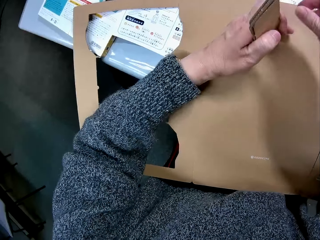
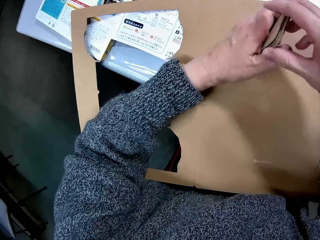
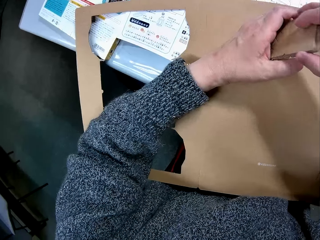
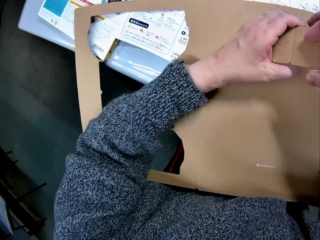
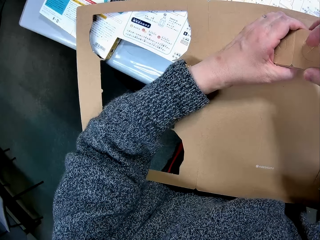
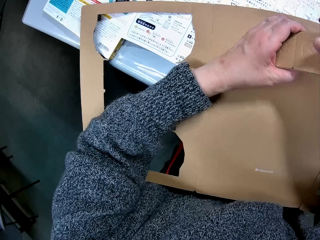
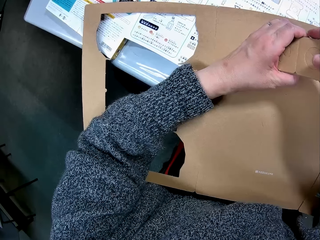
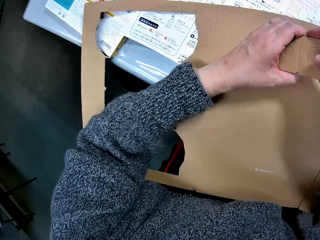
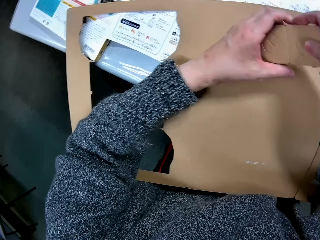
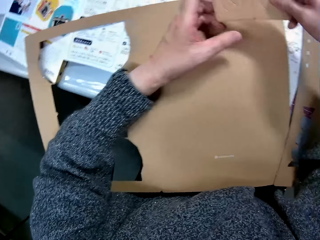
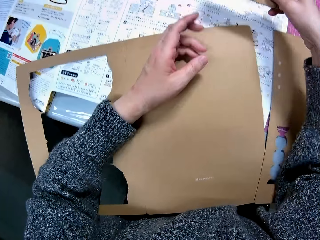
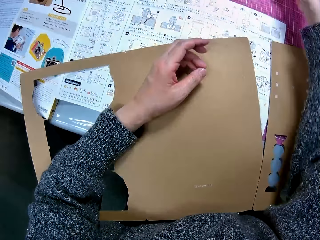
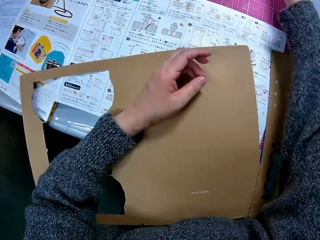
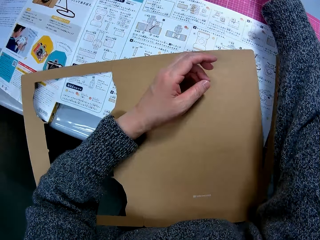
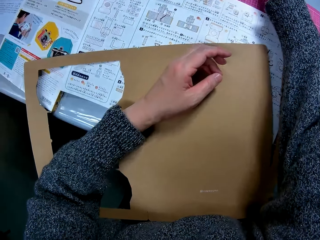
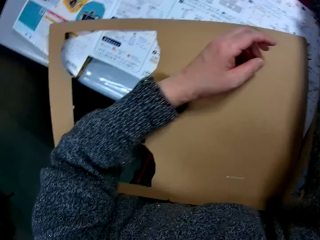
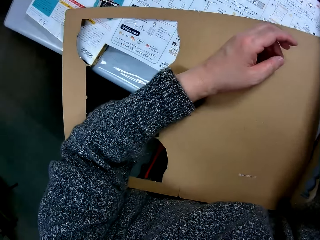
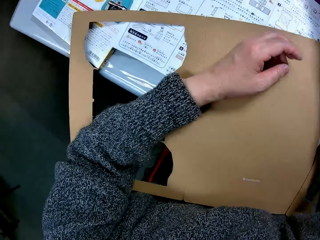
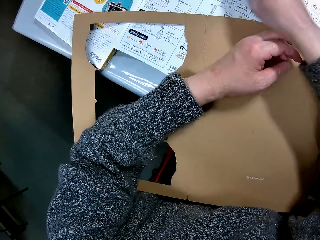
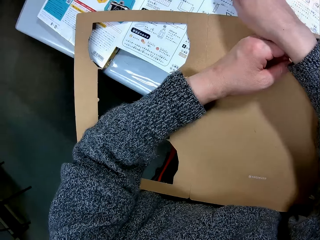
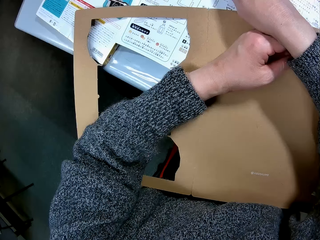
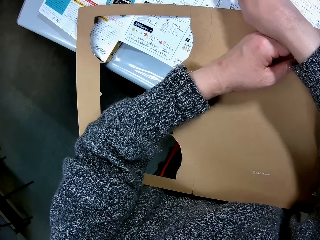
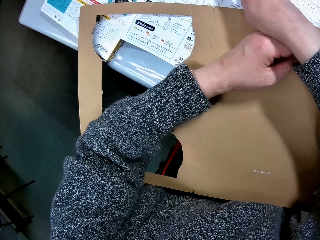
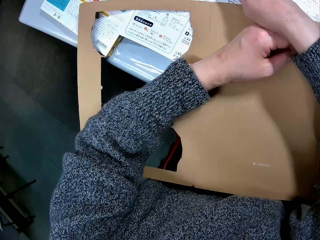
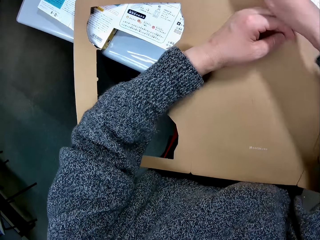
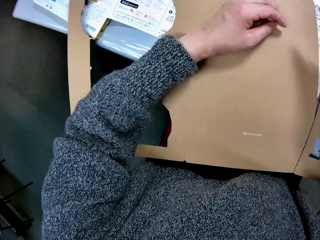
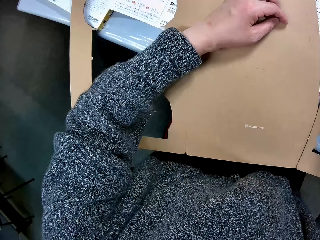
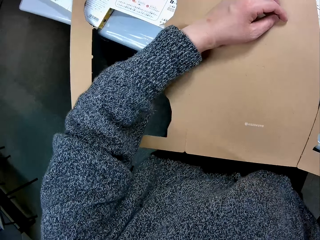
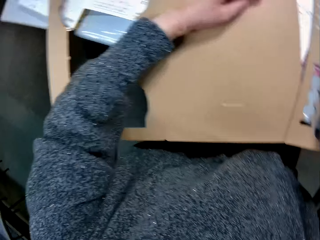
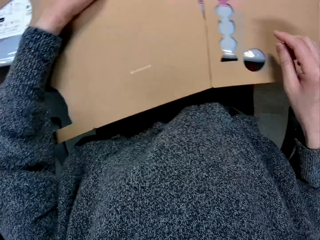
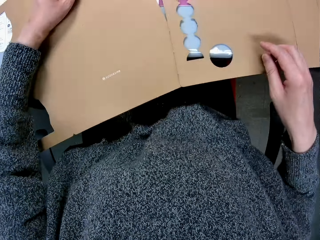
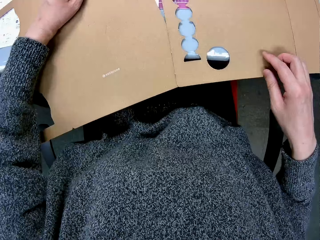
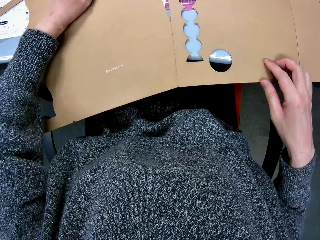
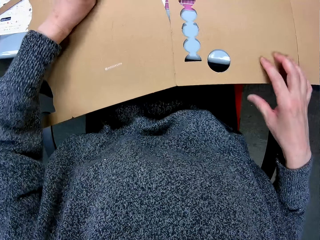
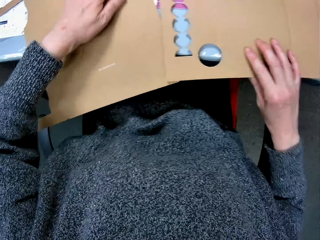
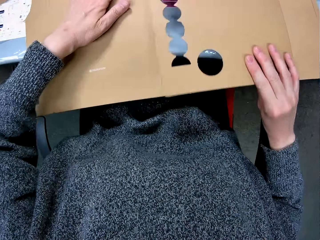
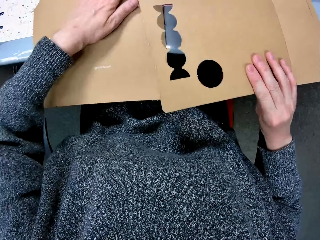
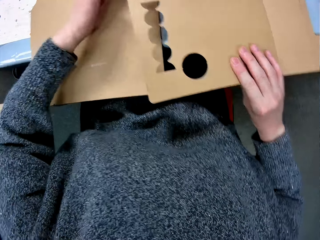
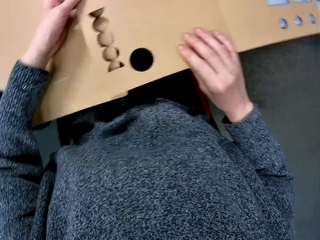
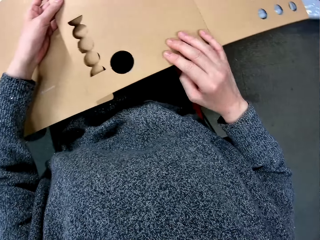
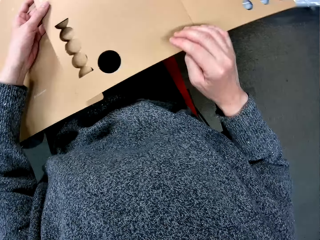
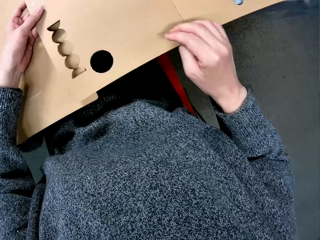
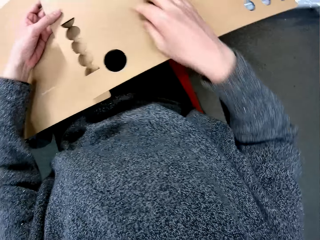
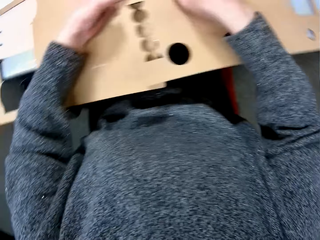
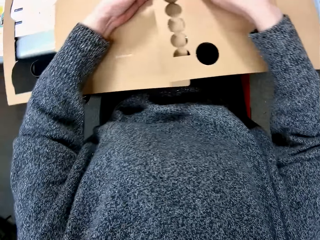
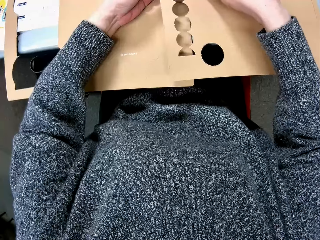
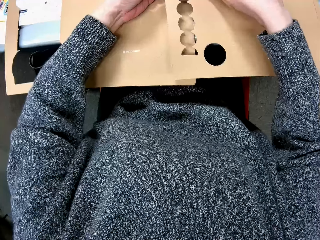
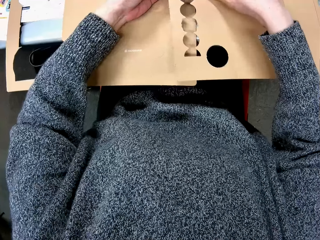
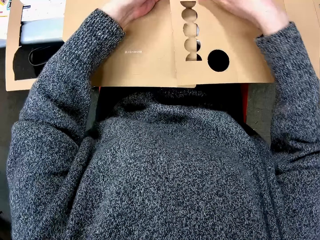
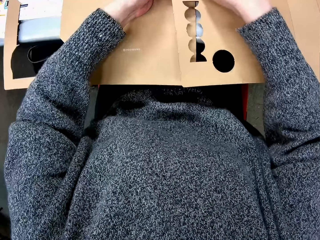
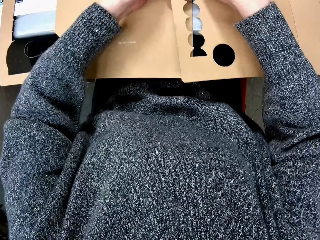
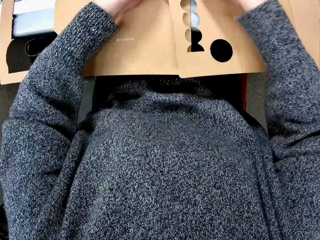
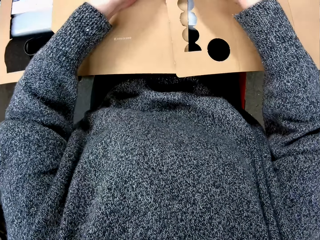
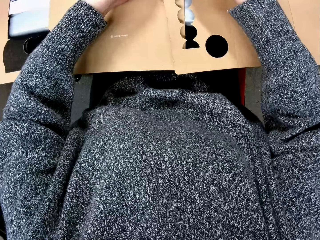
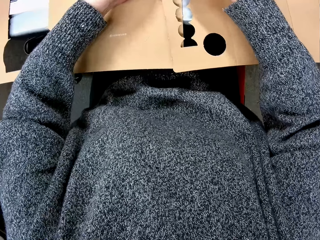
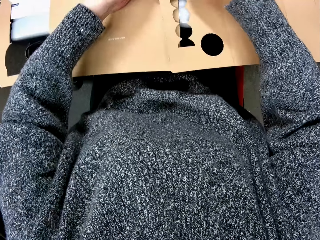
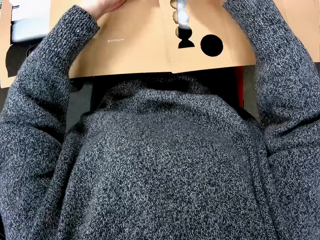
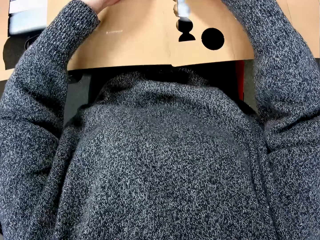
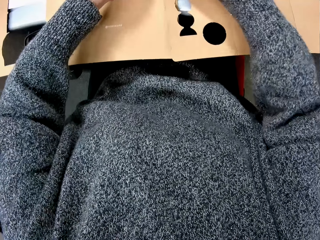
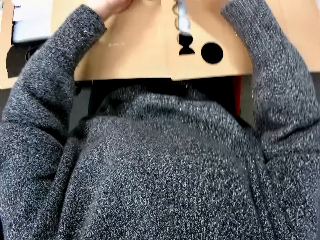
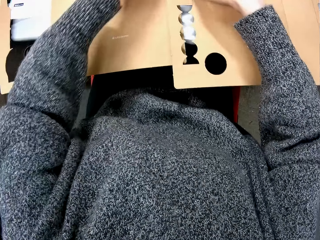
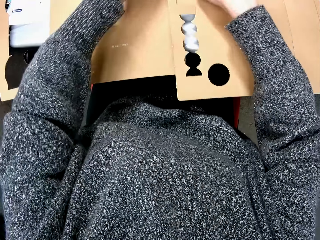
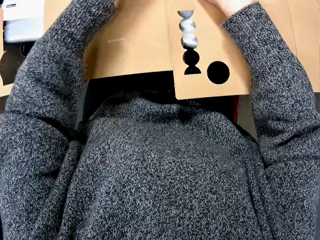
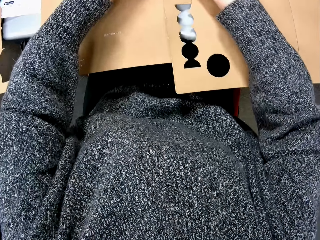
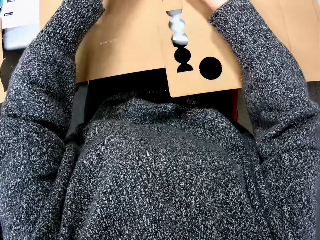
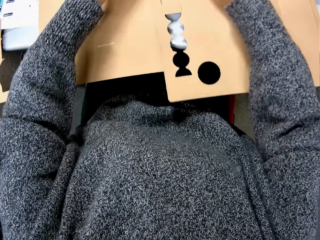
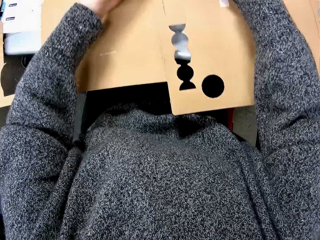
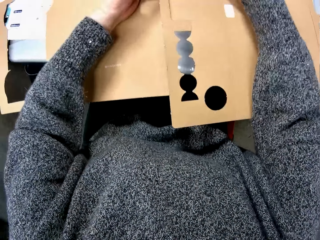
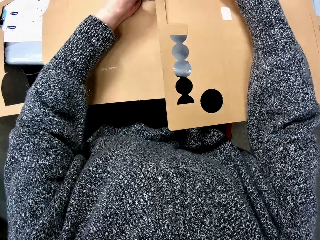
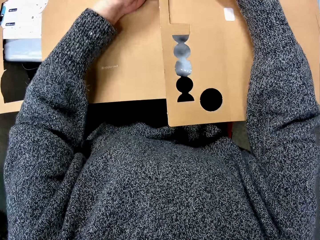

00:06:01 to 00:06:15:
The camera wearer packs the cut out piece of carton. They drop the pack of cut out cartons. They point to the manual and read the manual. They move the carton with a hole in it. They hold the cardboard. They make a hole in the carton. They remove a piece of the cardboard.

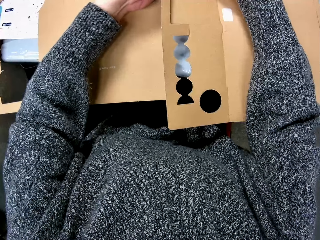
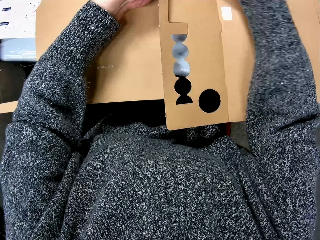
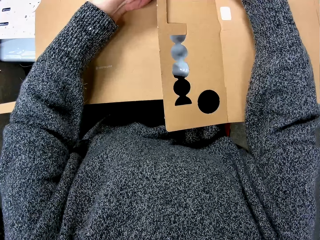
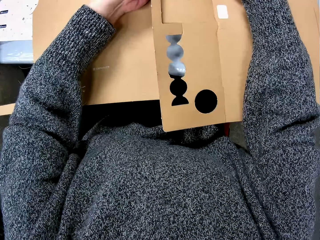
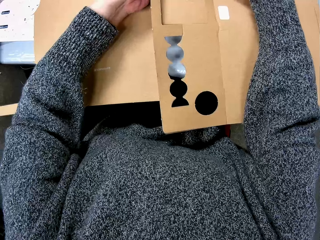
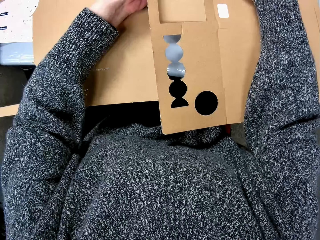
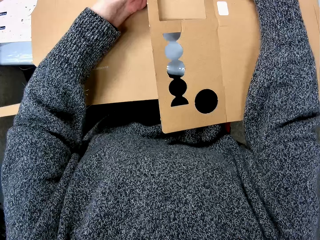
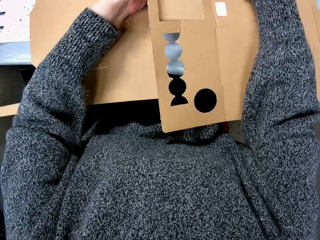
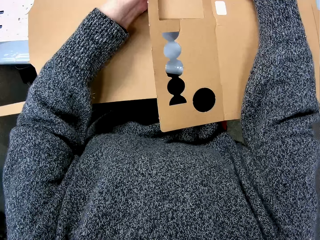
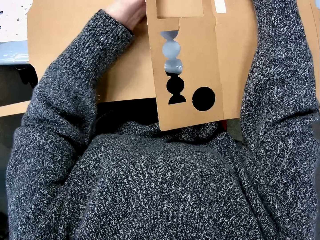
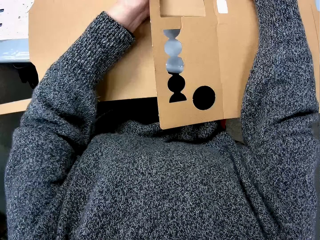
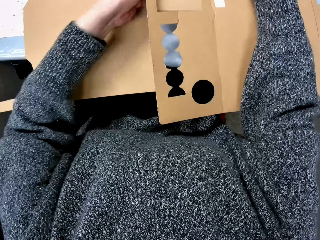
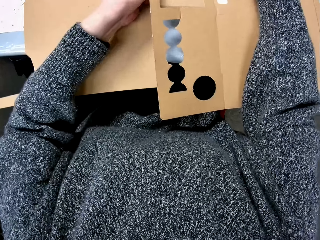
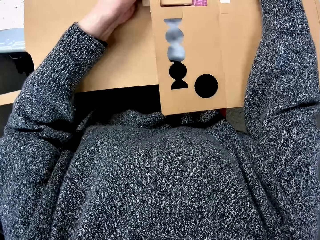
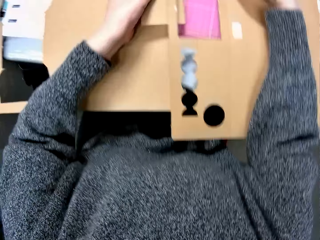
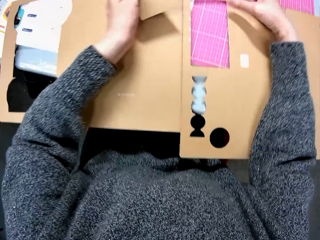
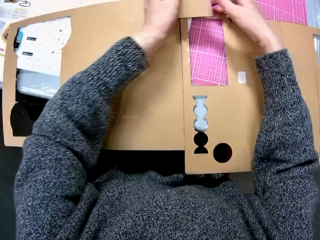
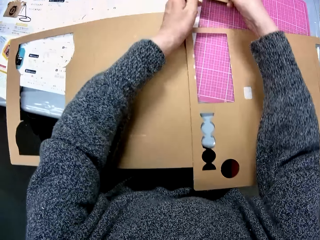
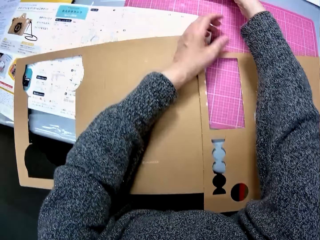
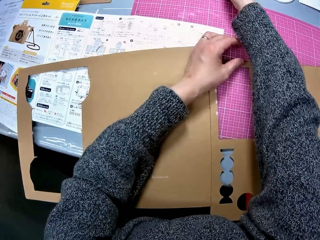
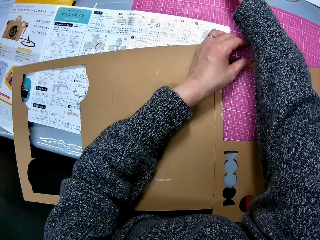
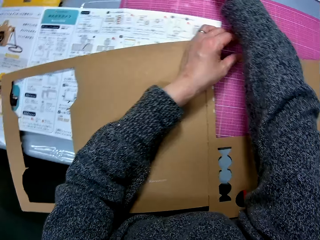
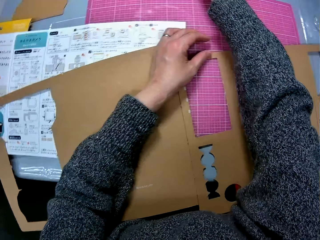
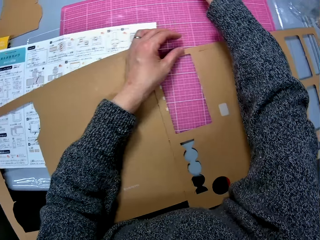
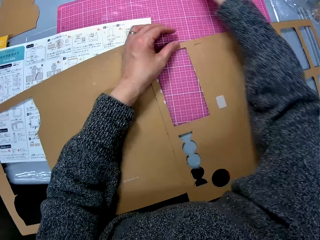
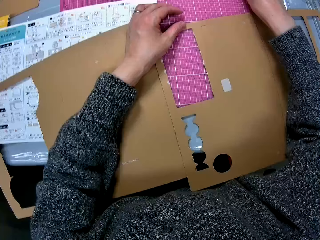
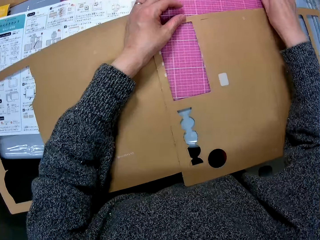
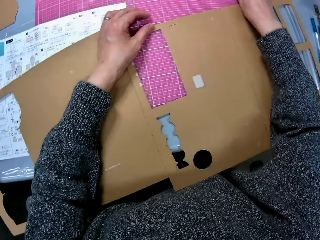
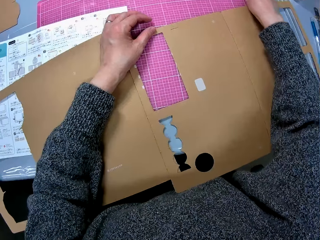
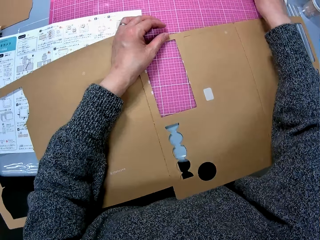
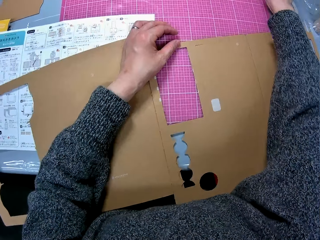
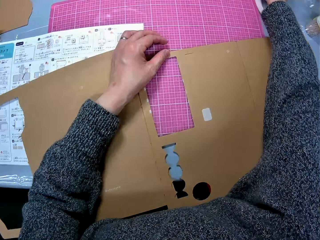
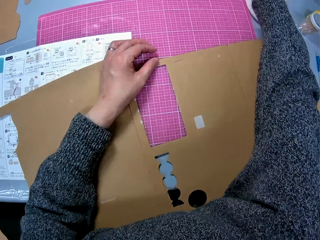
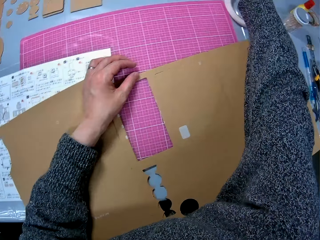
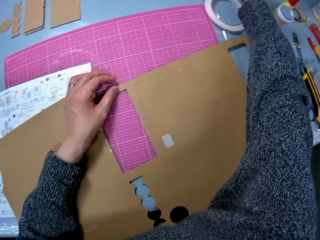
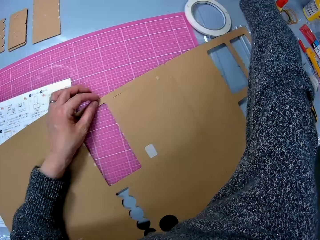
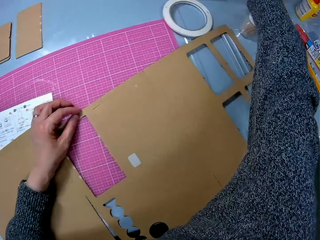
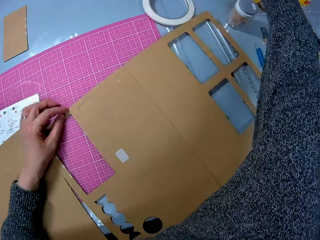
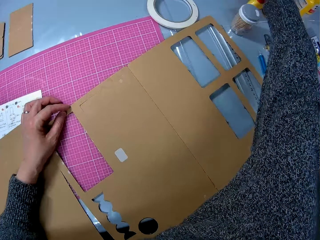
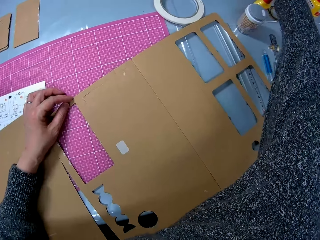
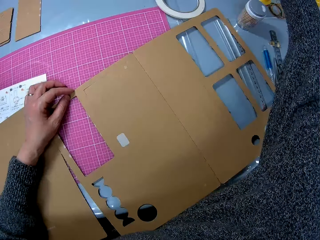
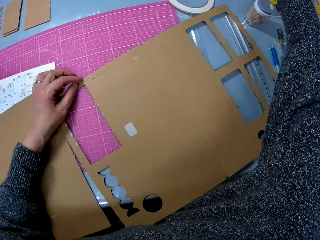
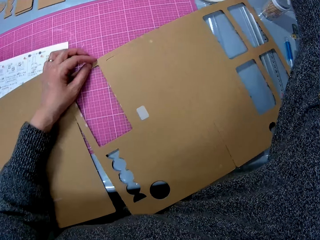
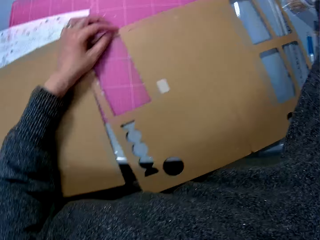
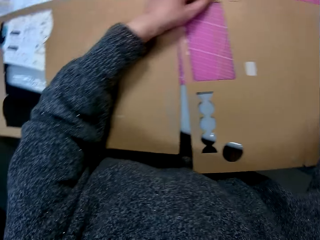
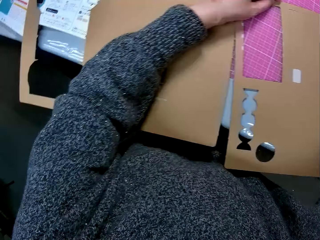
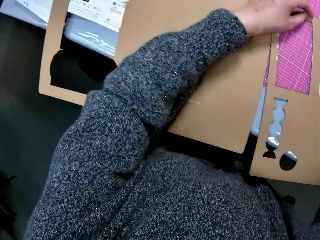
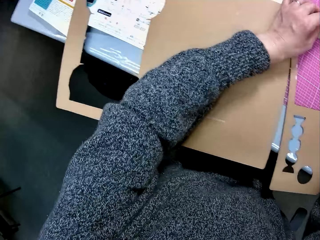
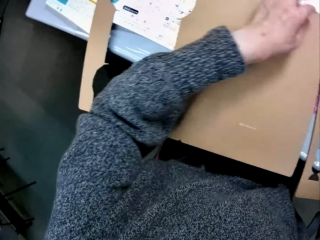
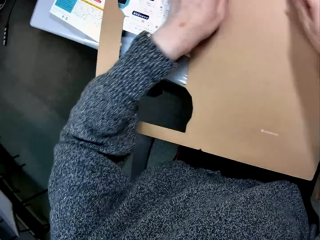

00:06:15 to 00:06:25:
The camera wearer removes a rectangular piece of the carton. They drop the rectangular piece of the carton. They count something. They move a tape.
